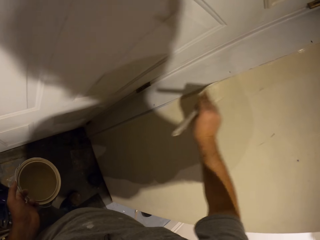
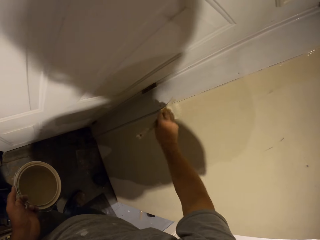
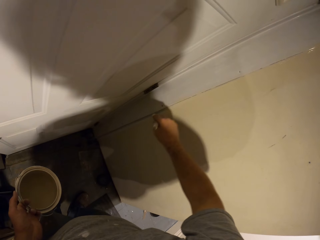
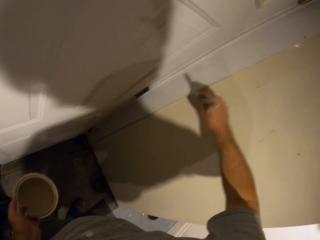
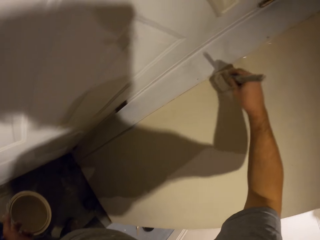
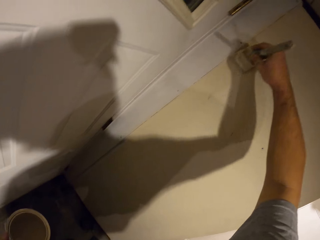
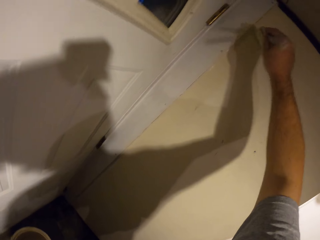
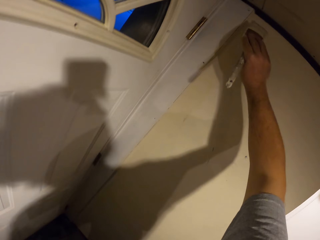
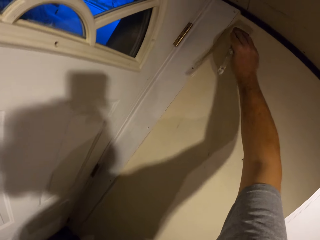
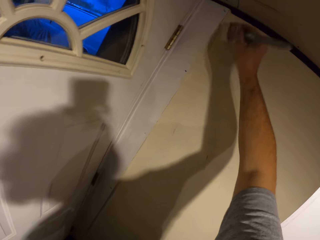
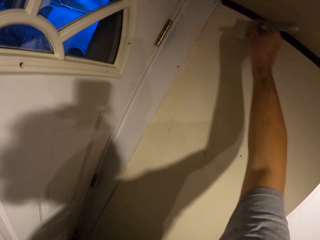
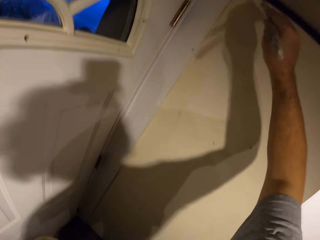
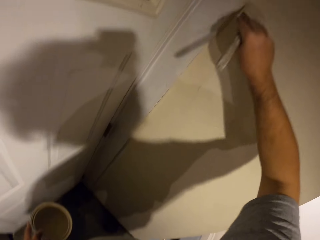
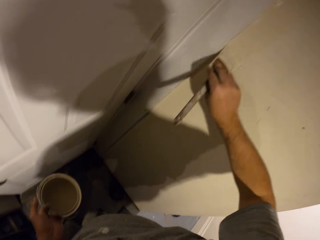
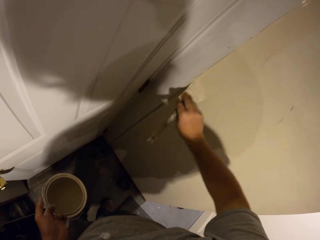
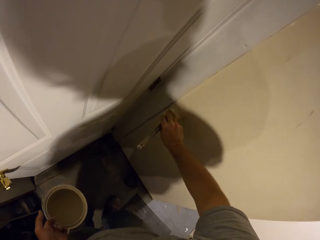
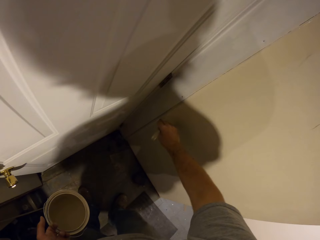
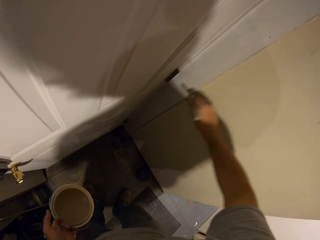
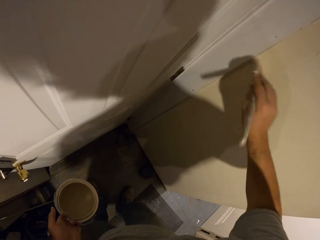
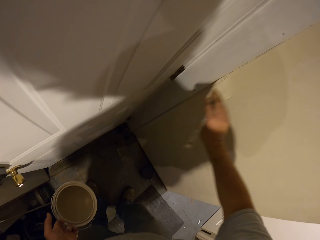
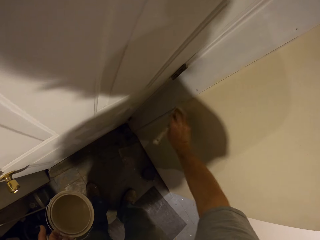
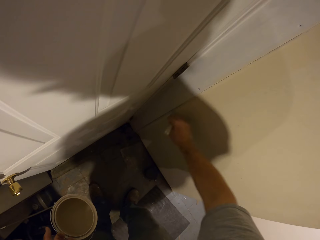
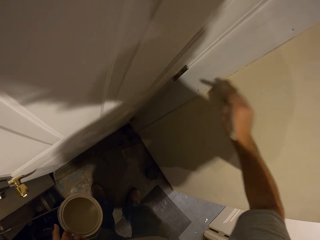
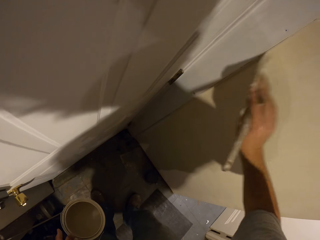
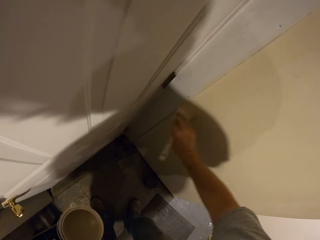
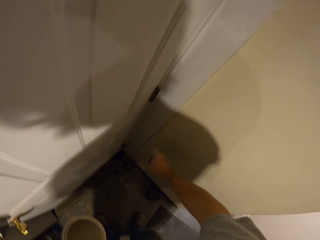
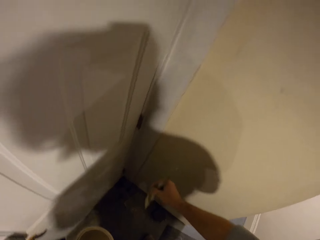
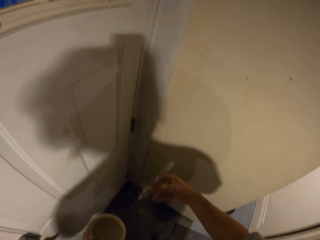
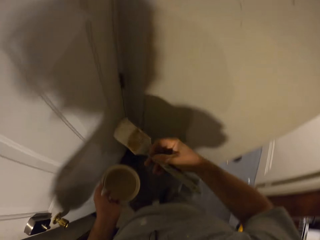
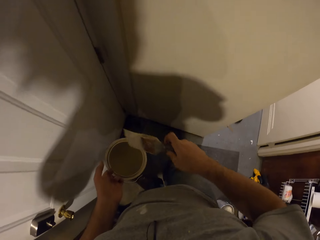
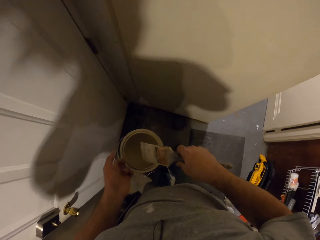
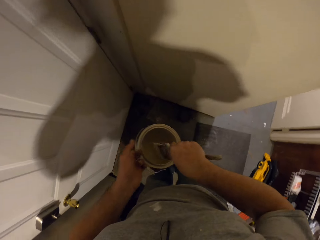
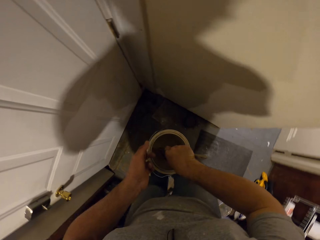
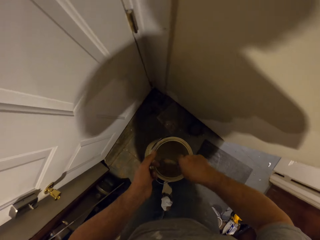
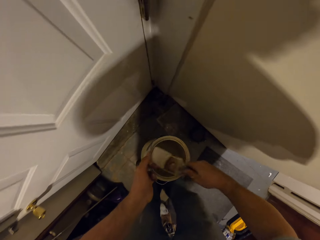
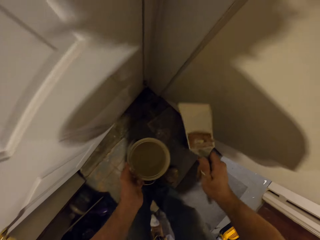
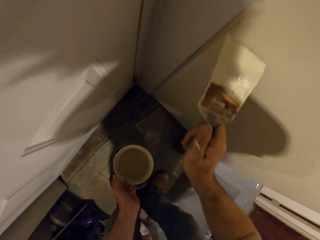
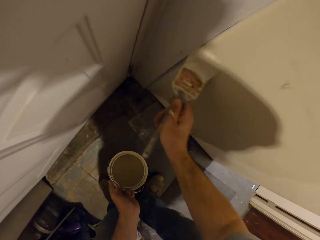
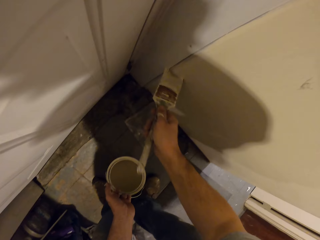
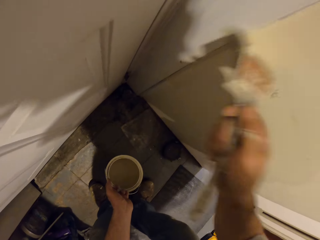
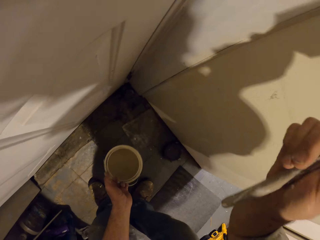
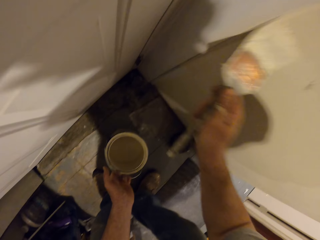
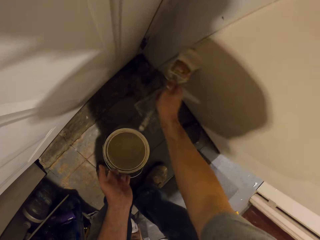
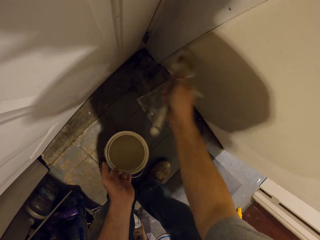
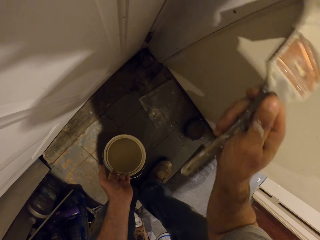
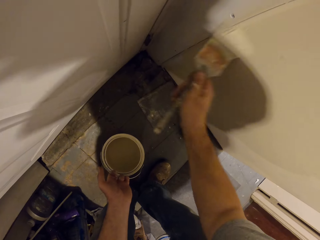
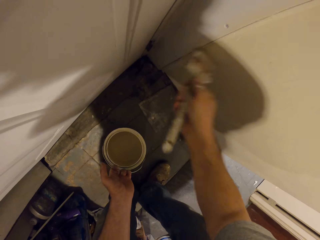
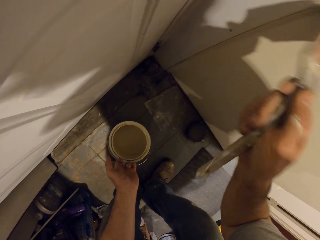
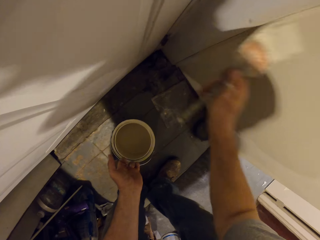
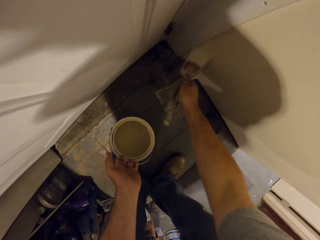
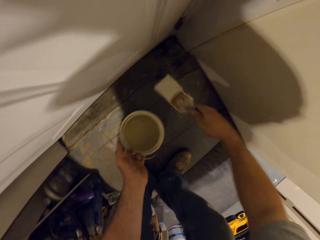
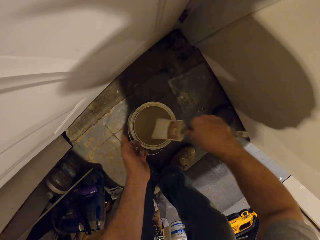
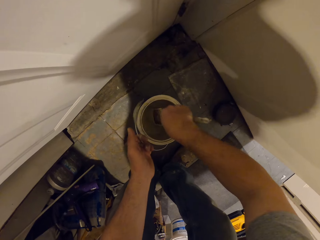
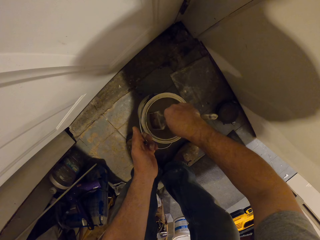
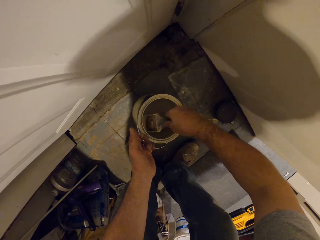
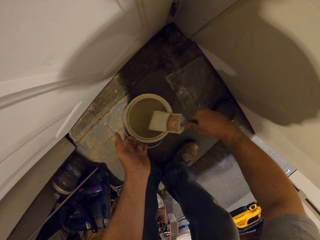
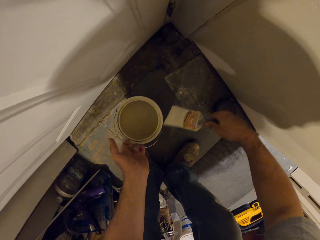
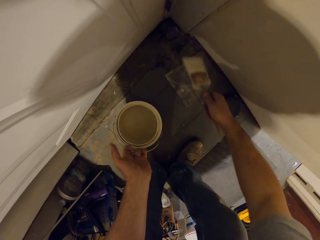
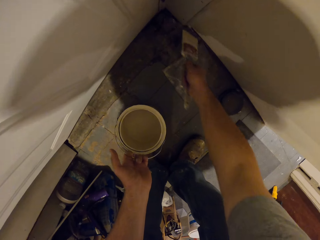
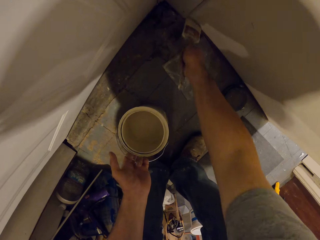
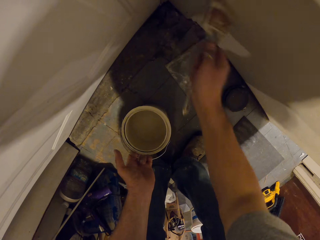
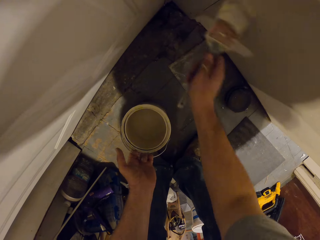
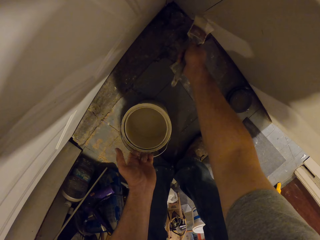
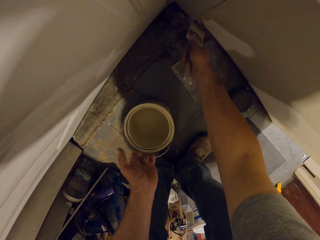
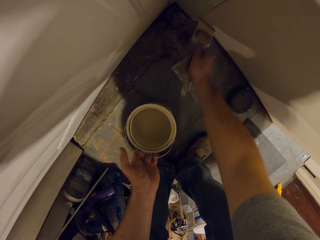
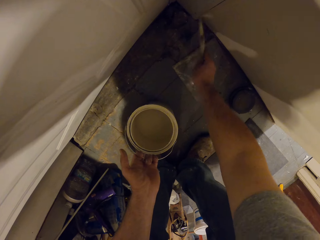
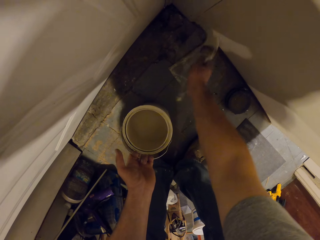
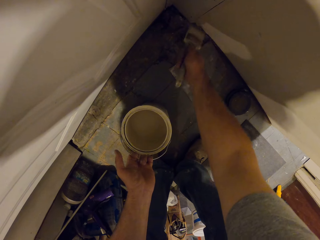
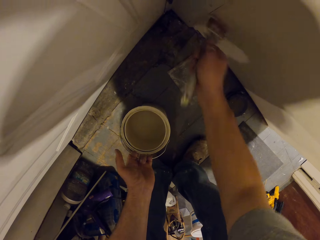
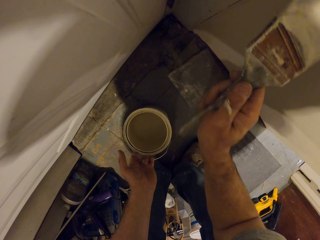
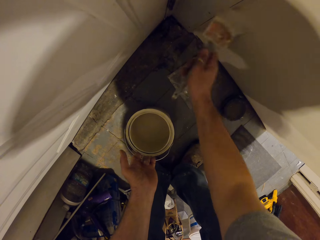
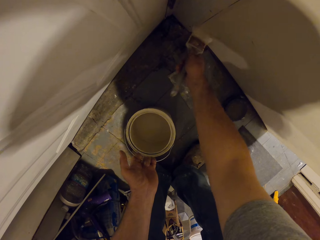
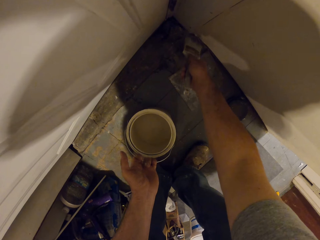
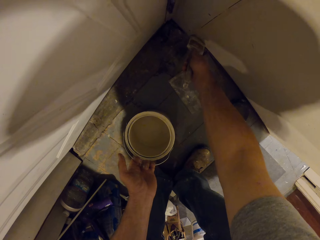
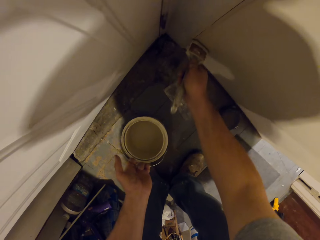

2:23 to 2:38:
The camera wearer dips the paint brush into the paint container. They remove the brush from the container. They paint the door frame or wall with the paint brush. They dip the paint brush into the paint container again. They remove the brush from the container again. They paint the door frame or wall with the paint brush again.

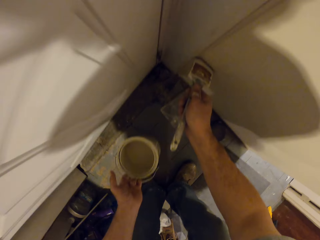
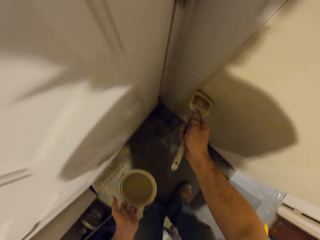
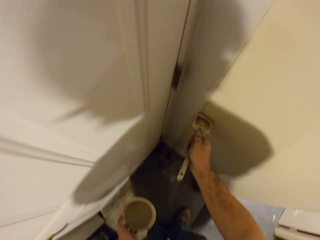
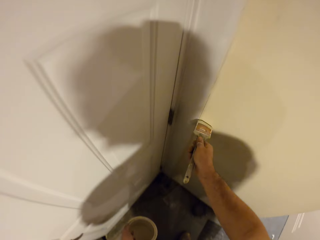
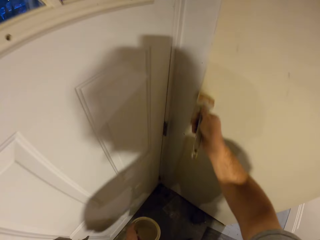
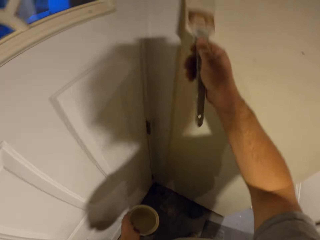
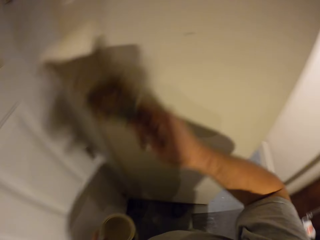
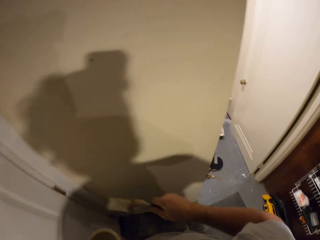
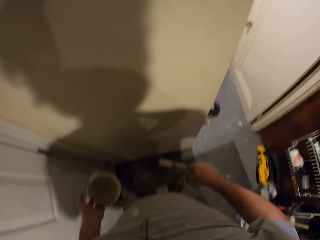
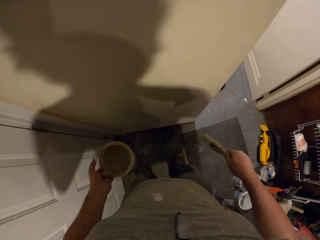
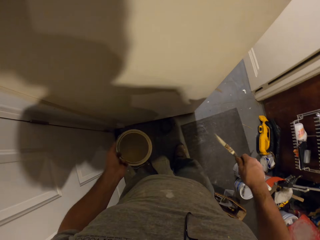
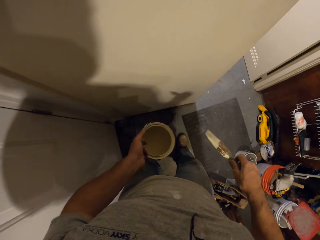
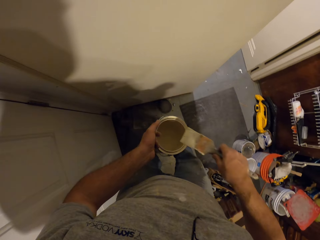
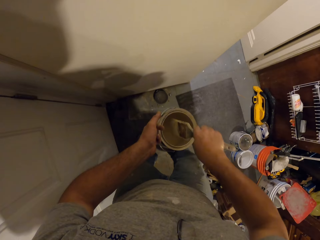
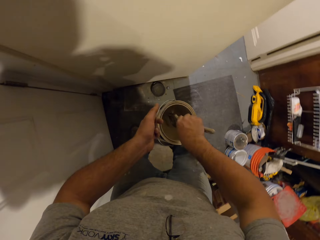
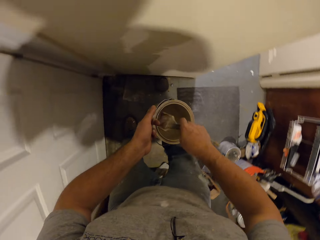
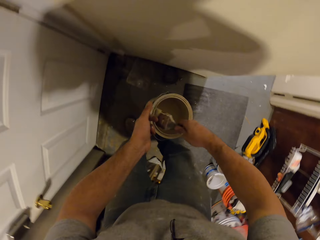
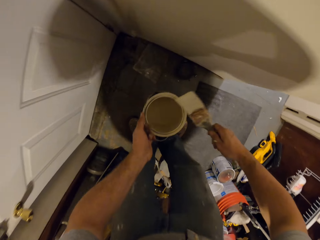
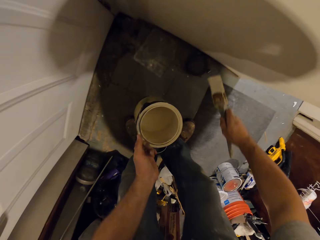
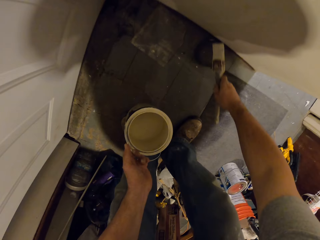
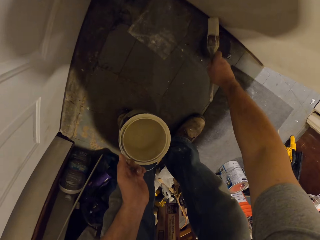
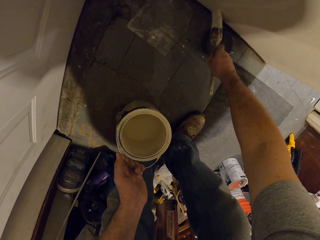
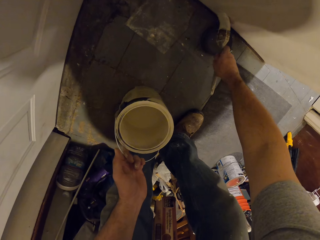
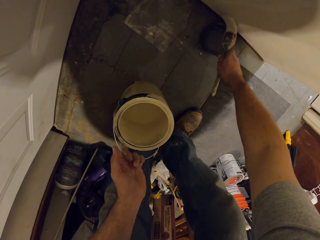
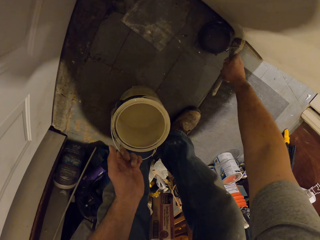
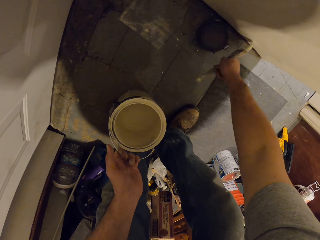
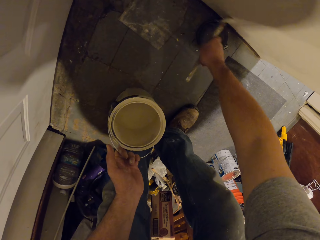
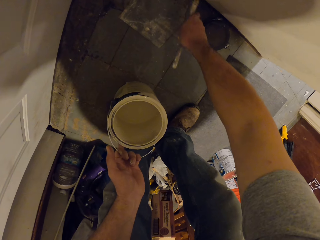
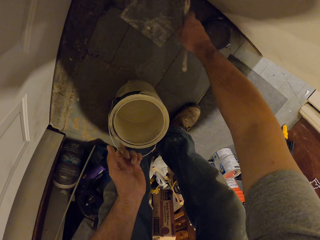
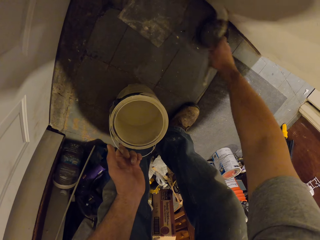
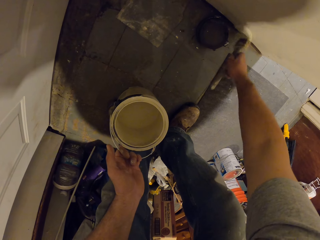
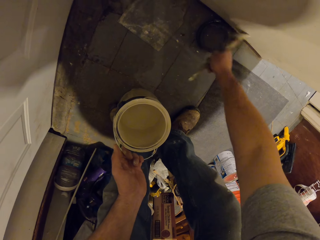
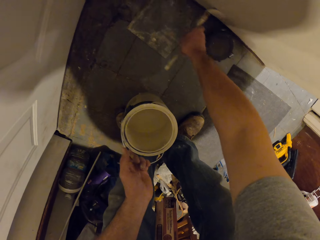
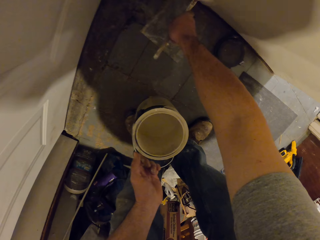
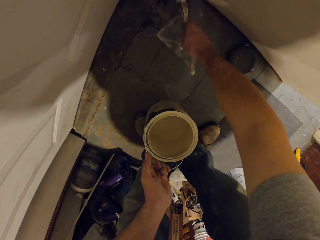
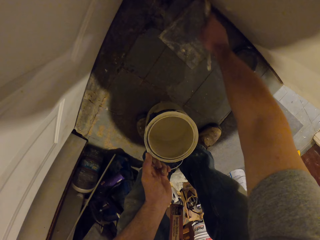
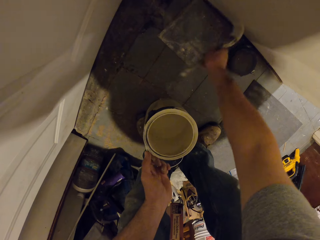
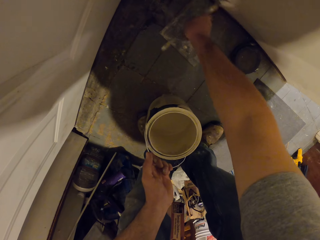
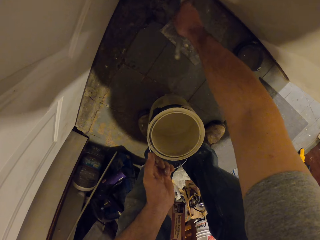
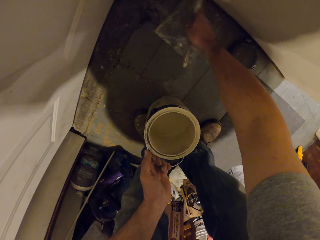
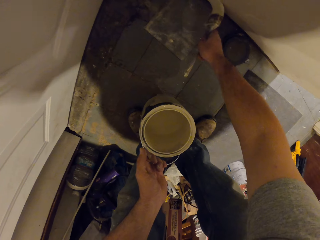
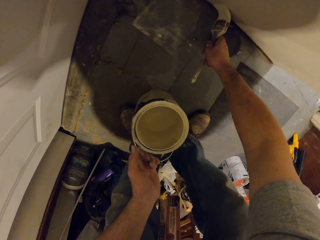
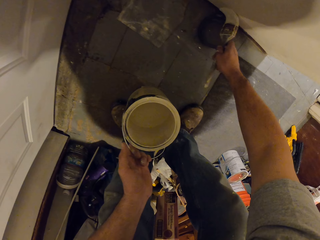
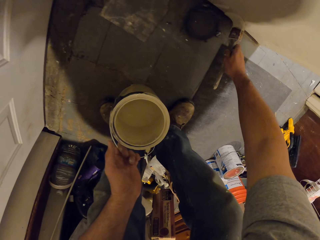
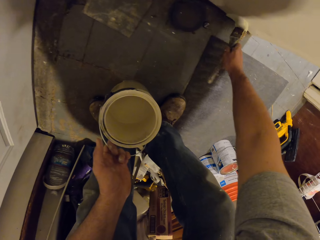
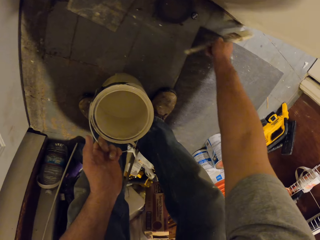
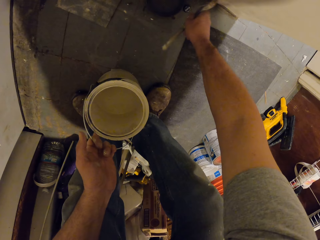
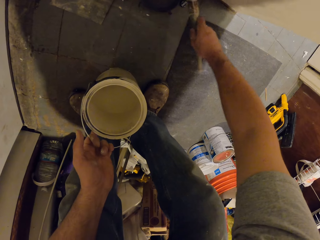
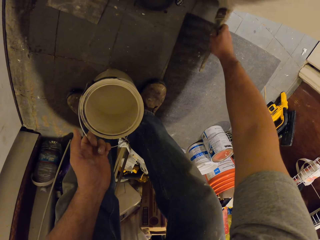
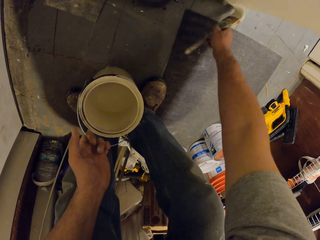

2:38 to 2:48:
The camera wearer dips the paint brush into the paint container. They remove the brush from the container. They paint the door frame or wall with the paint brush.
